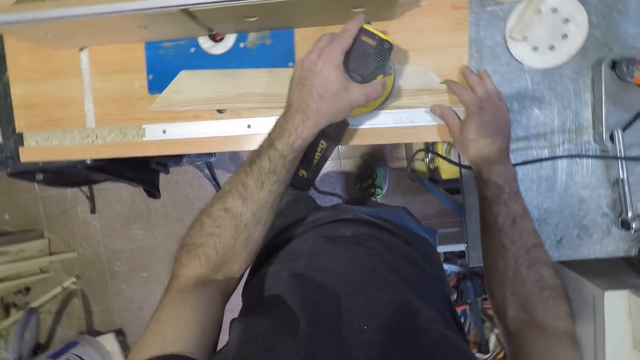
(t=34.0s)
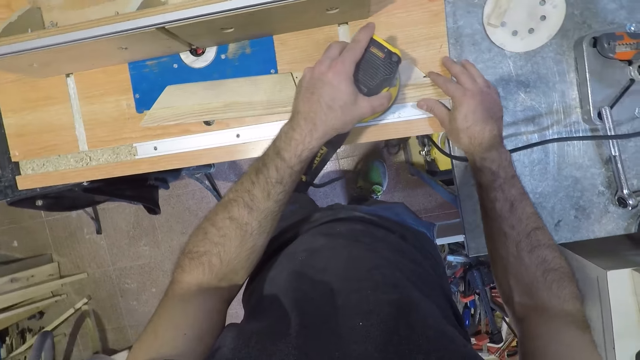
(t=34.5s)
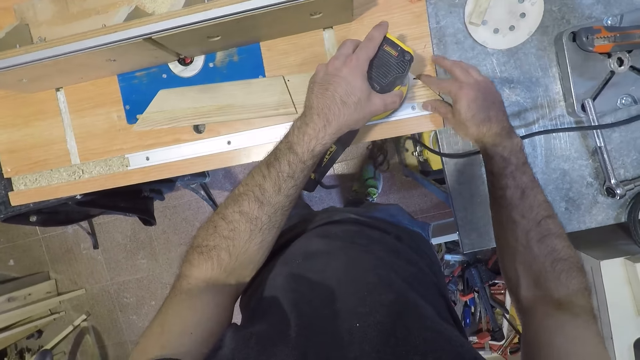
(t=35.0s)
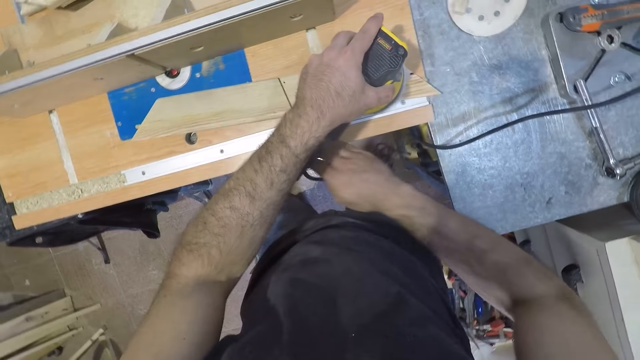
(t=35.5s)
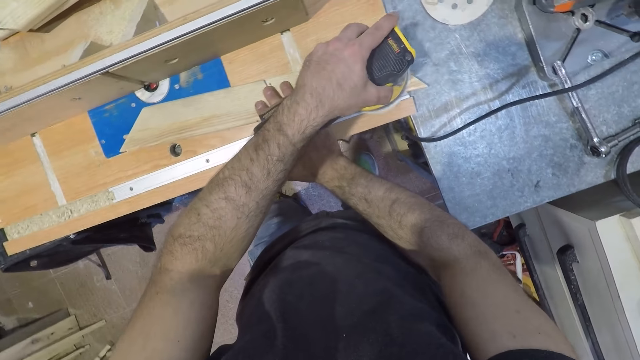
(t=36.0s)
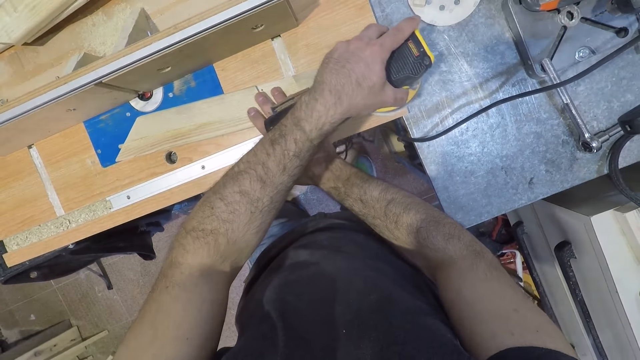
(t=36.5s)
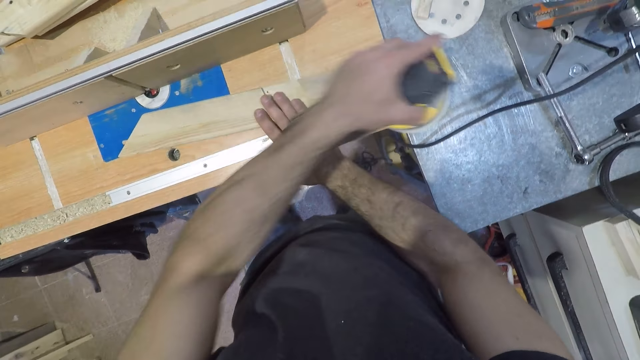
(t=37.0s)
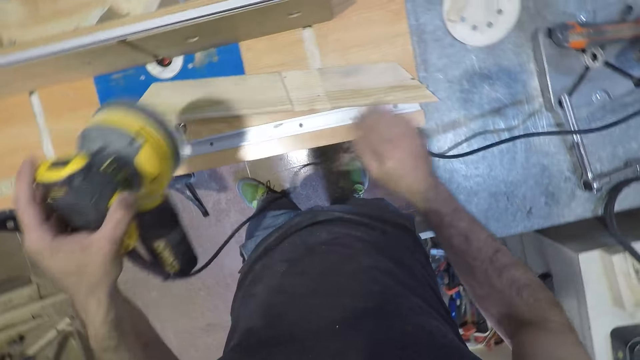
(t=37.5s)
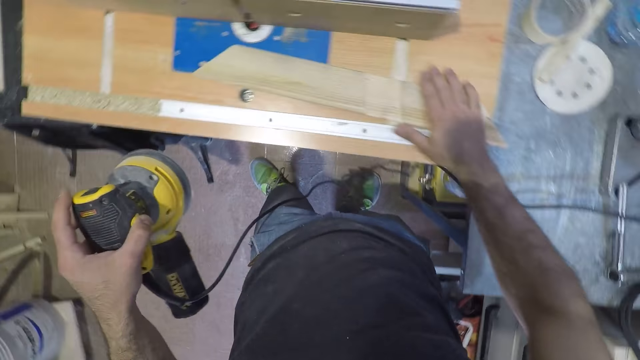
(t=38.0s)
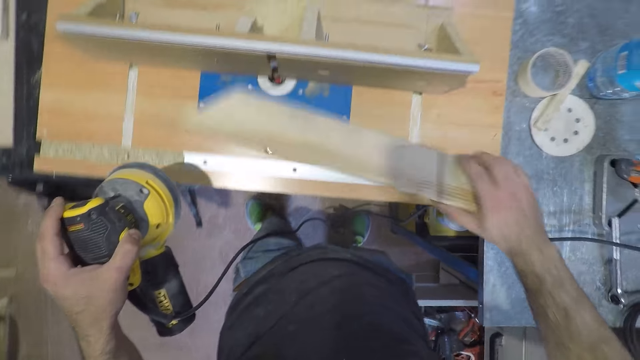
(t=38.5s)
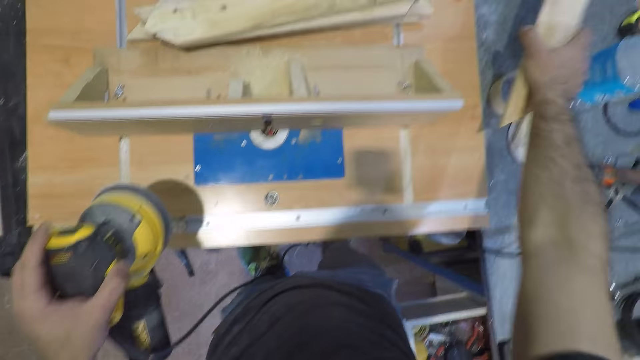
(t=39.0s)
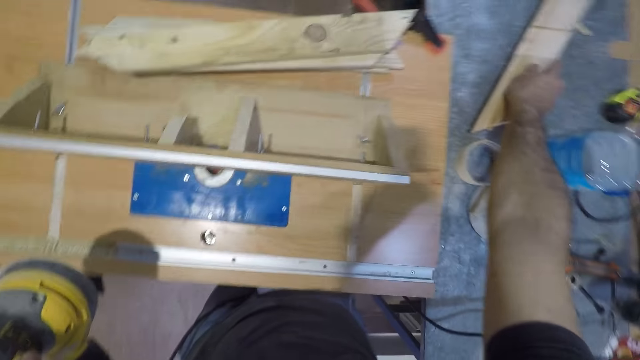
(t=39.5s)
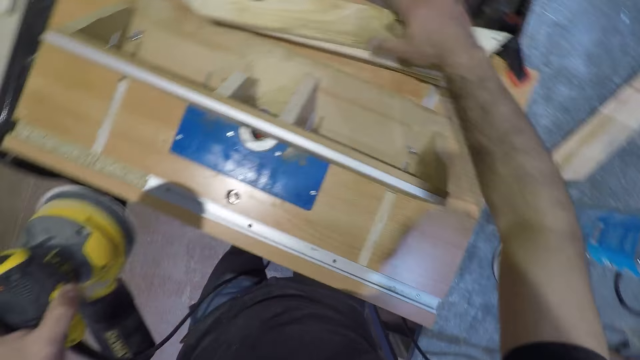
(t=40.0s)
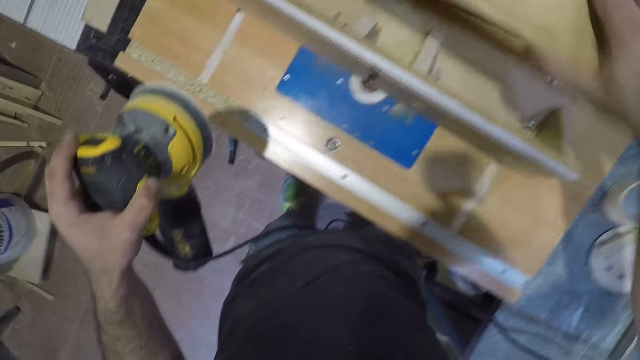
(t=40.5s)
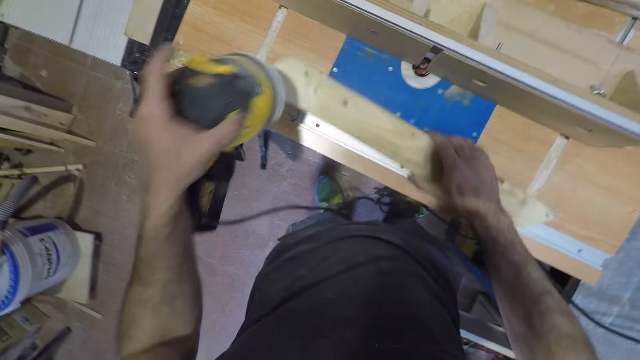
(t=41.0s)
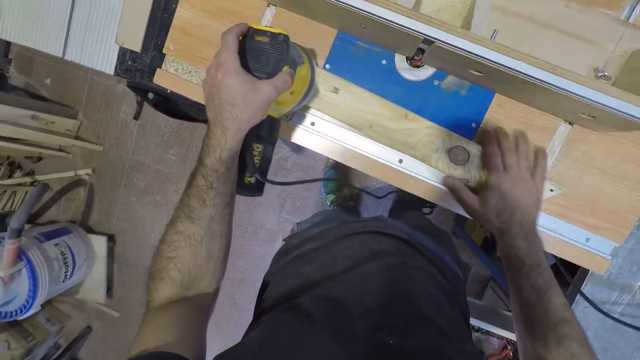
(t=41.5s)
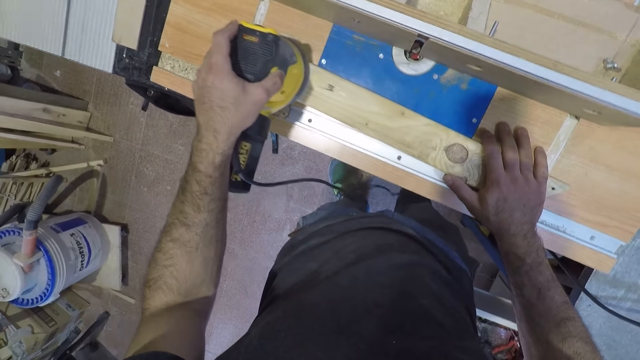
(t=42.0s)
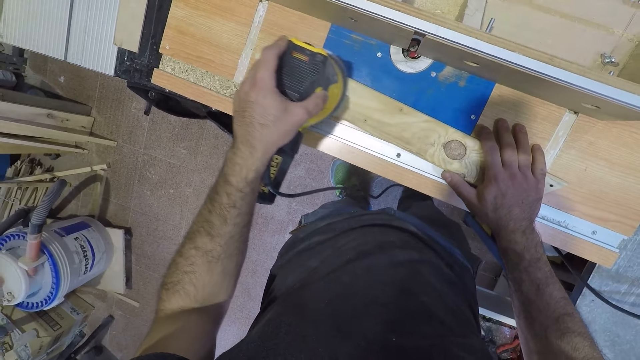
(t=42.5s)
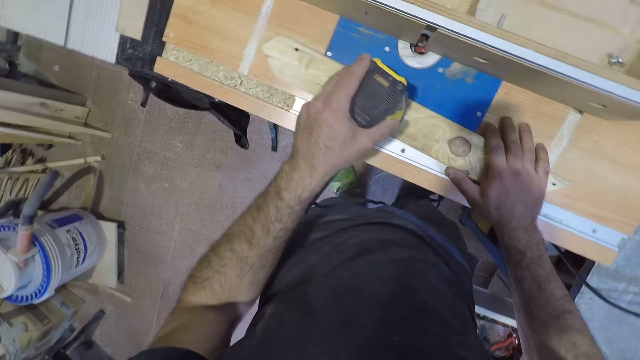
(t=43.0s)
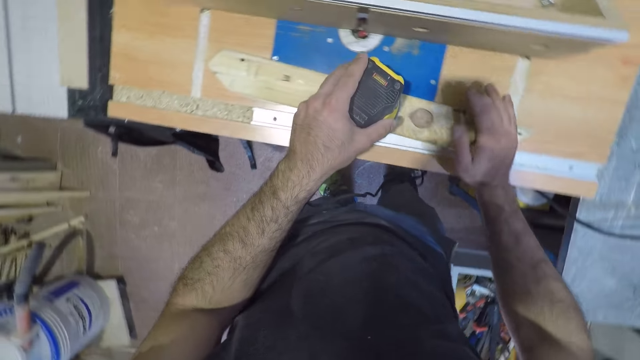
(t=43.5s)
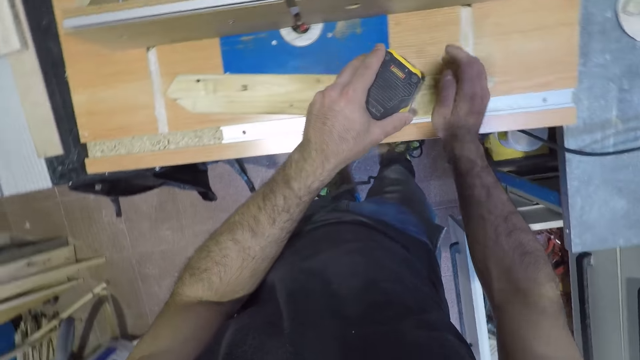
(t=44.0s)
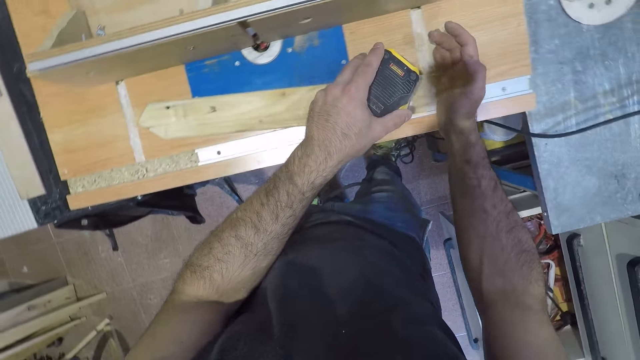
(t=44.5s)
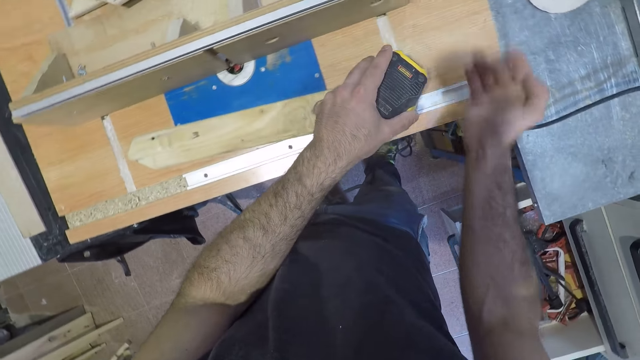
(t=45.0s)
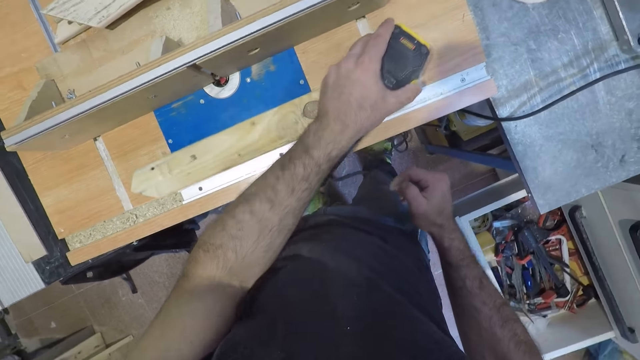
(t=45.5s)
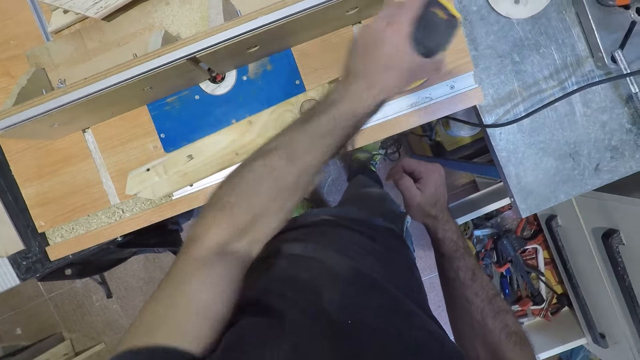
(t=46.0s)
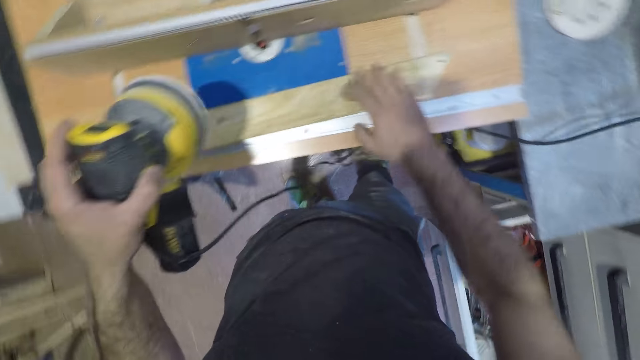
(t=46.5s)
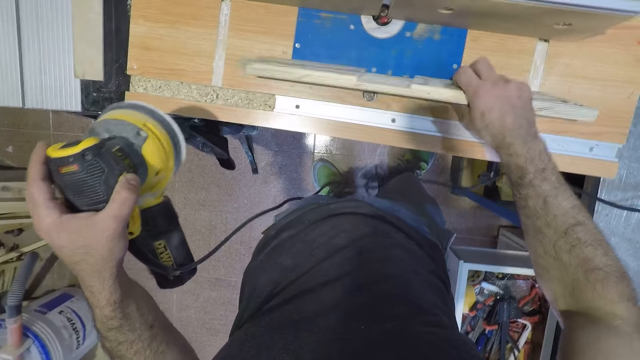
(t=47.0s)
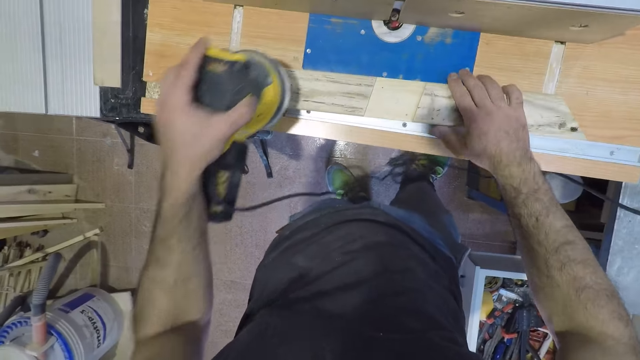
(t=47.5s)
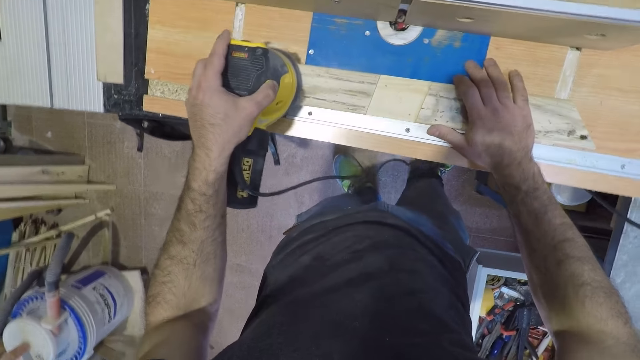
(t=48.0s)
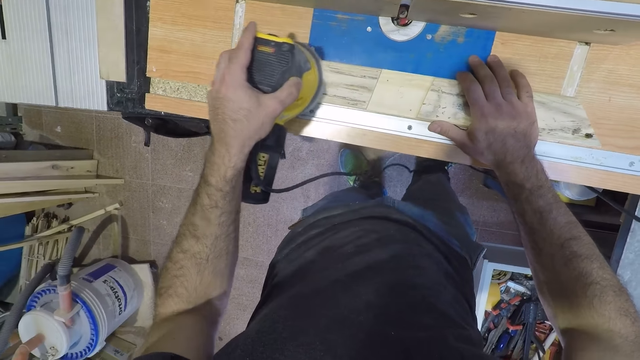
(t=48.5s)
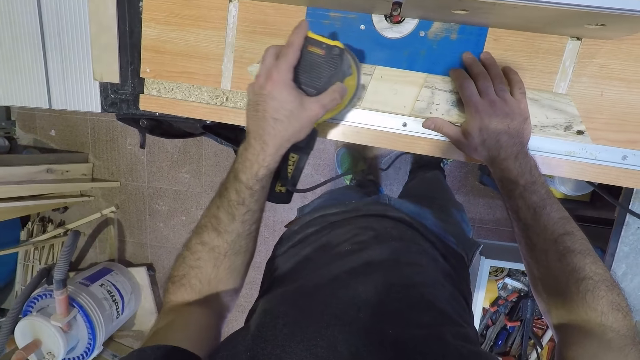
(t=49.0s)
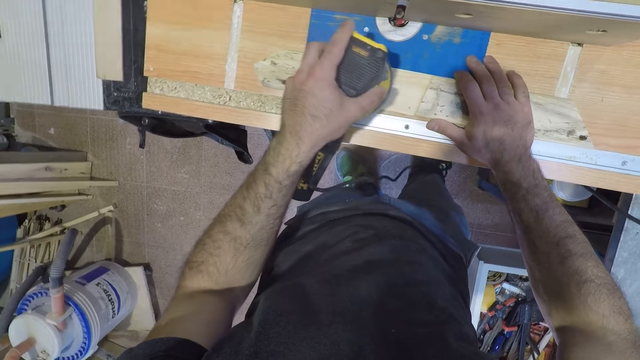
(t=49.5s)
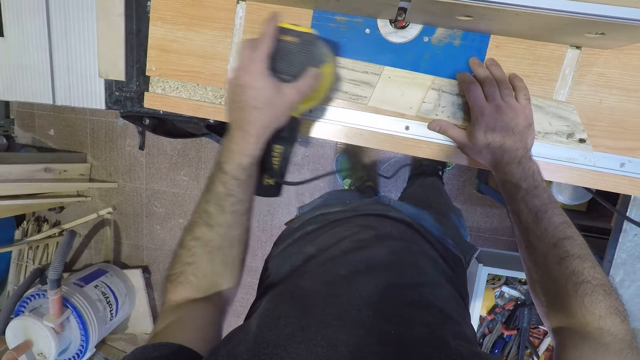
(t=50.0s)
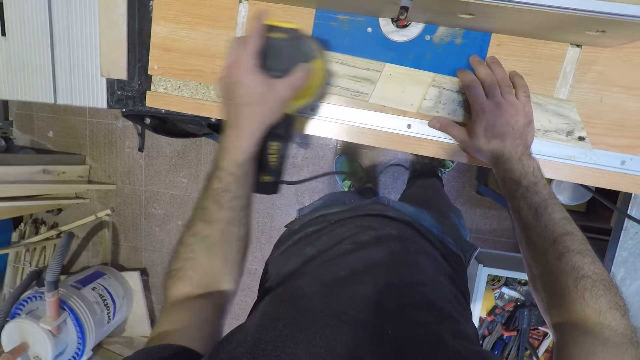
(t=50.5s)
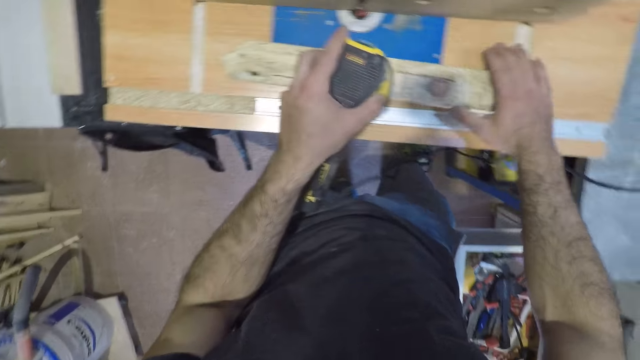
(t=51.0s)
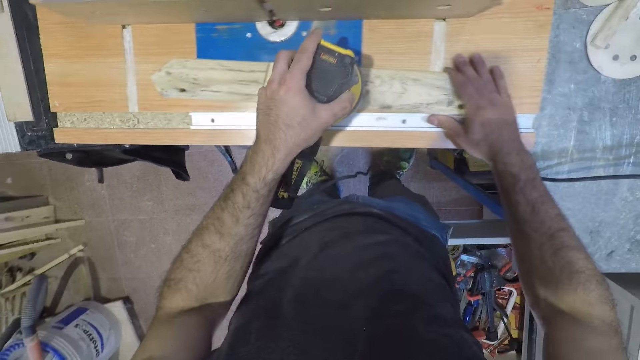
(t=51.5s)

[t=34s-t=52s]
The camera wearer moves his right hand to another position on the wood. He lifts up the wood sanding machine from the wood. He picks up the wood from the table. He stares at the wood. He drops the wood on the metal surface. He picks the wood from the table. He drops the wood on the table. He sands the wood with the wood sanding machine. He turns the wood on the table. He changes the wood. He sands the wood with the wood sanding machine.

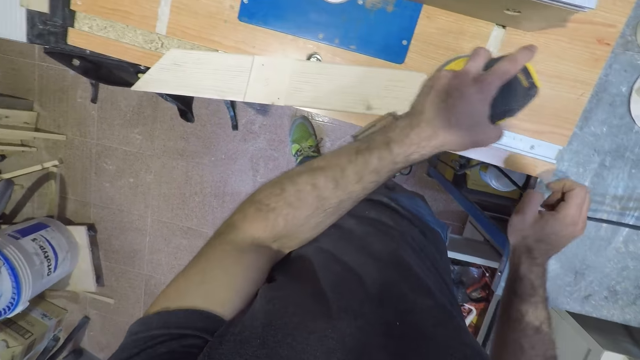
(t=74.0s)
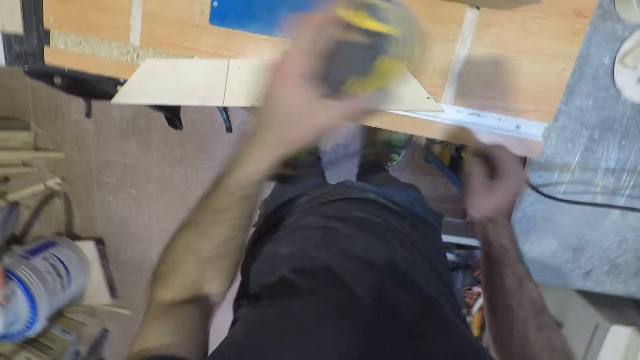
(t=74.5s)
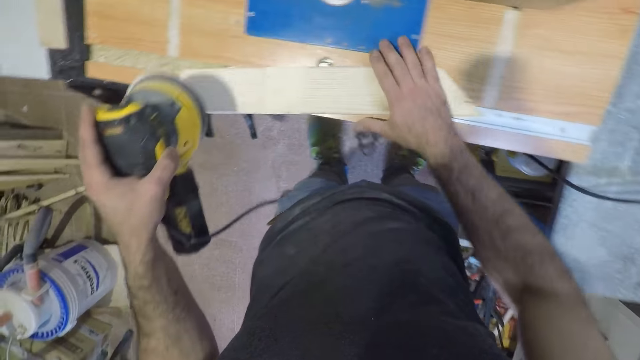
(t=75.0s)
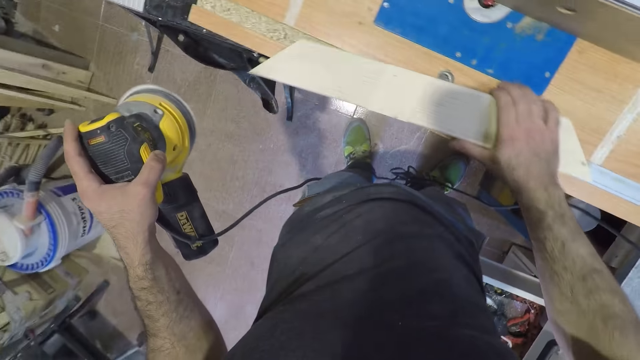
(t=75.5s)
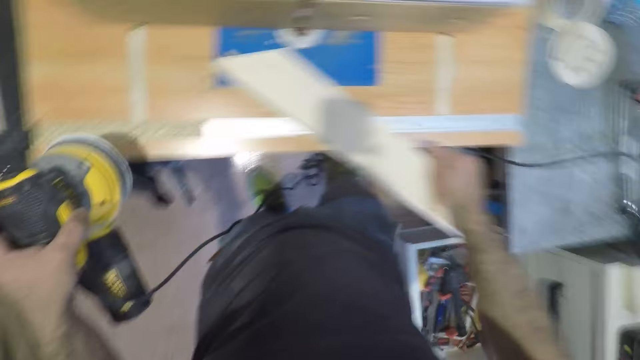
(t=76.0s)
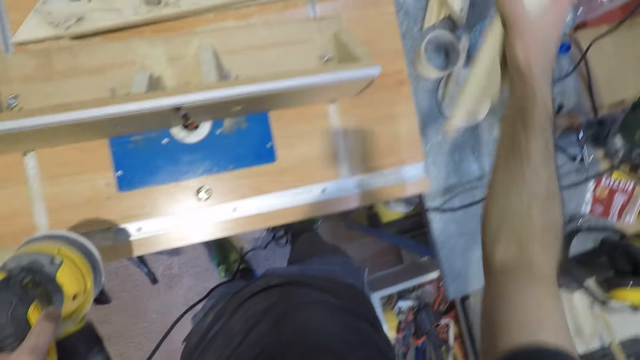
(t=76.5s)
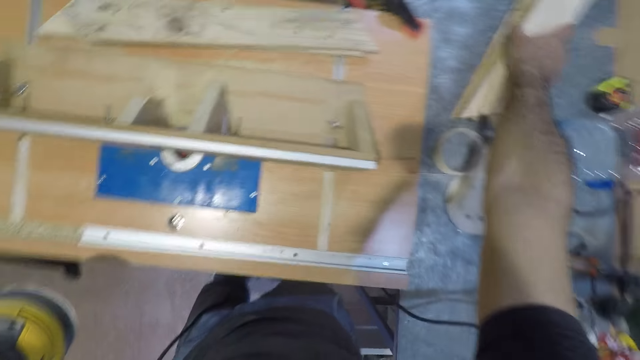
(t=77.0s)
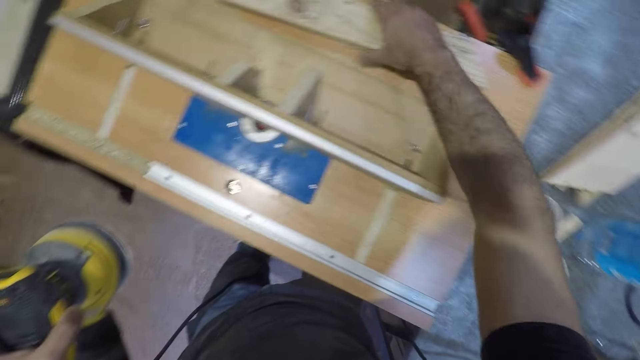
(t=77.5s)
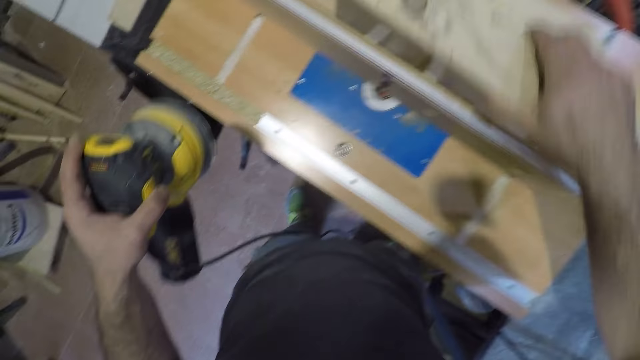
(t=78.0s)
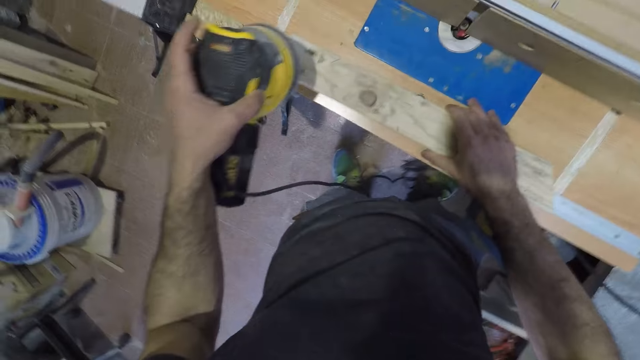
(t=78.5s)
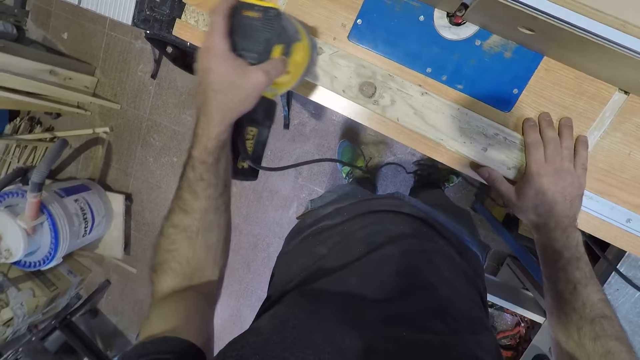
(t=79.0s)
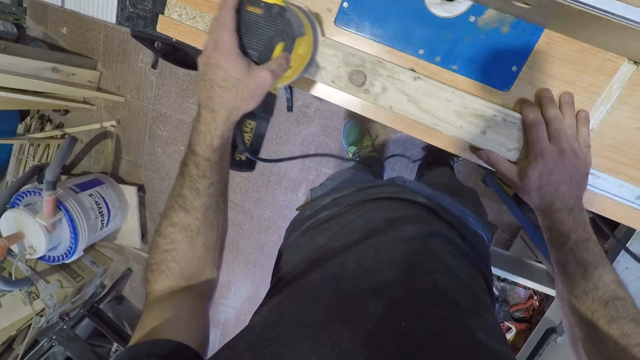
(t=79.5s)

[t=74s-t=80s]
The camera wearer picks up the wood from the table. He drops the wood on the pile of woods. He picks up the wood from the table. He drops the wood on the table. He sands the wood with the wood sanding machine.
